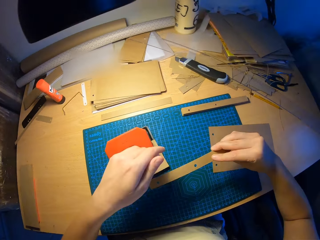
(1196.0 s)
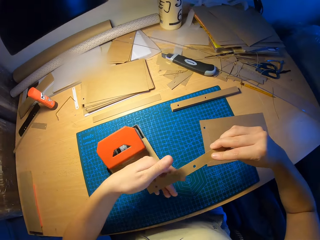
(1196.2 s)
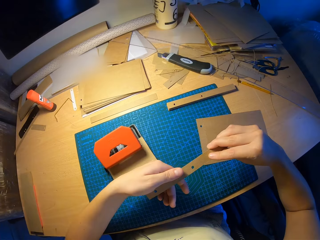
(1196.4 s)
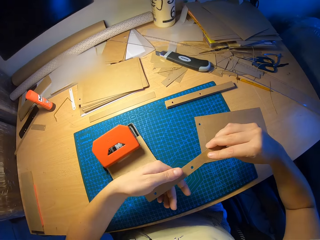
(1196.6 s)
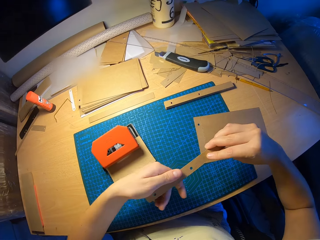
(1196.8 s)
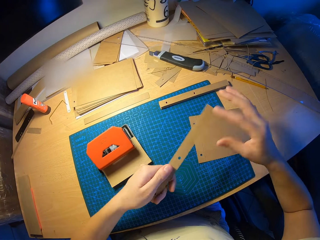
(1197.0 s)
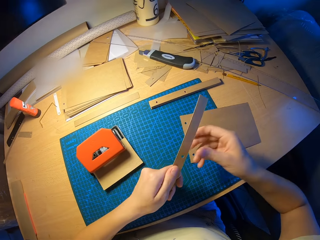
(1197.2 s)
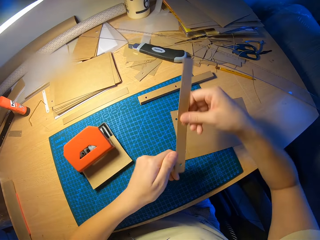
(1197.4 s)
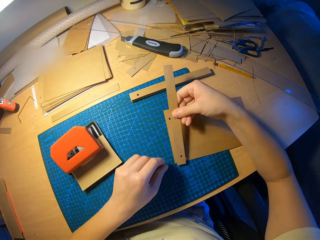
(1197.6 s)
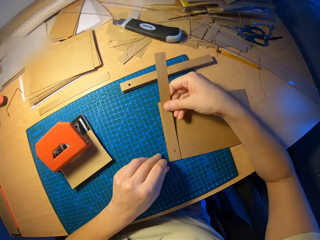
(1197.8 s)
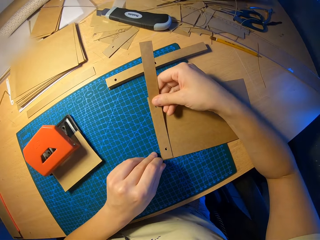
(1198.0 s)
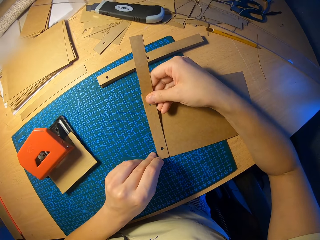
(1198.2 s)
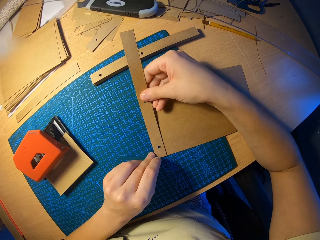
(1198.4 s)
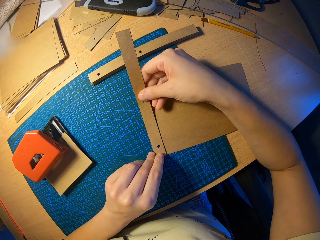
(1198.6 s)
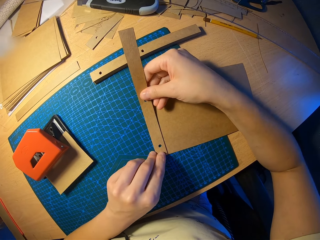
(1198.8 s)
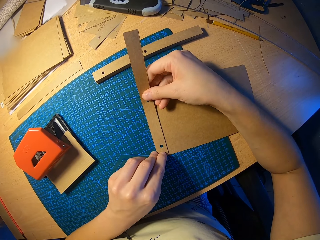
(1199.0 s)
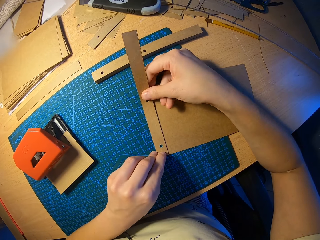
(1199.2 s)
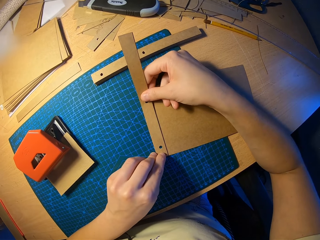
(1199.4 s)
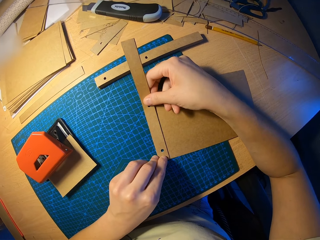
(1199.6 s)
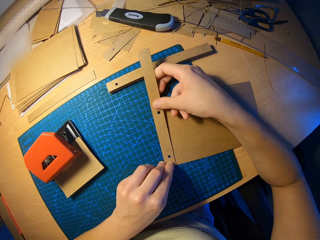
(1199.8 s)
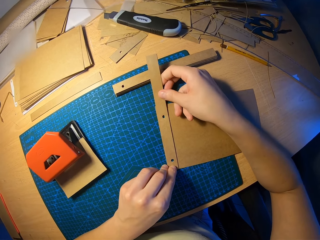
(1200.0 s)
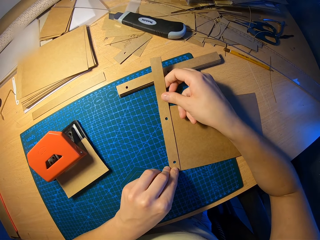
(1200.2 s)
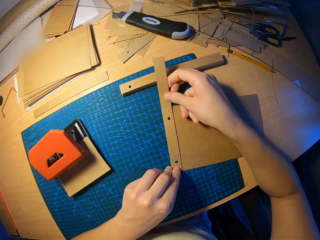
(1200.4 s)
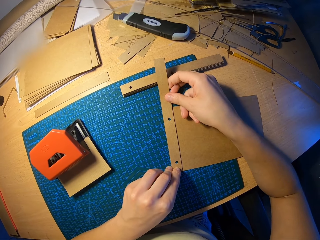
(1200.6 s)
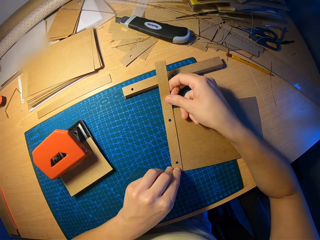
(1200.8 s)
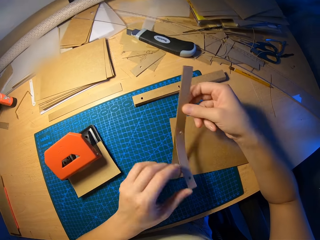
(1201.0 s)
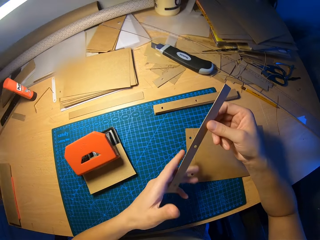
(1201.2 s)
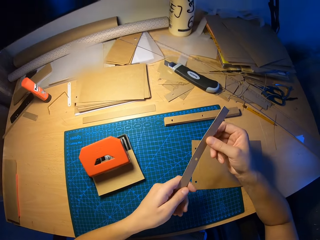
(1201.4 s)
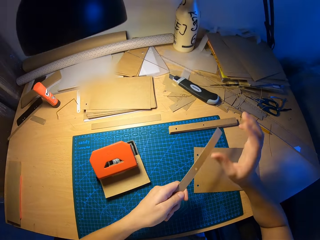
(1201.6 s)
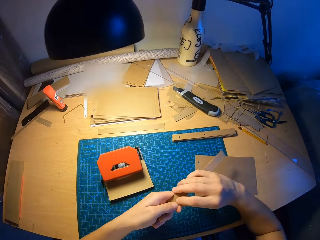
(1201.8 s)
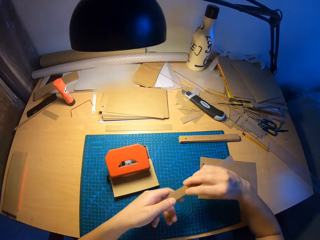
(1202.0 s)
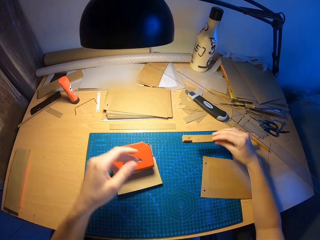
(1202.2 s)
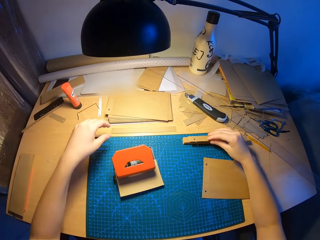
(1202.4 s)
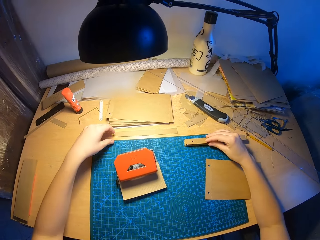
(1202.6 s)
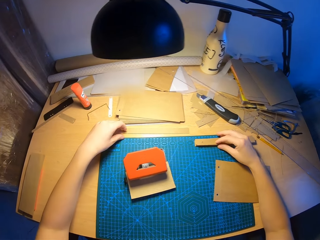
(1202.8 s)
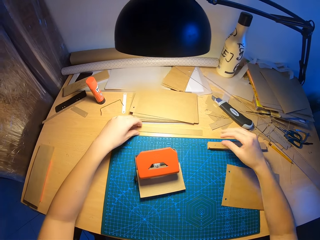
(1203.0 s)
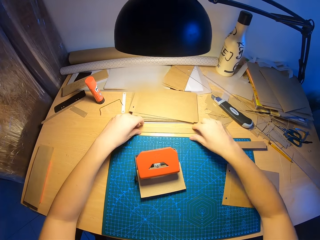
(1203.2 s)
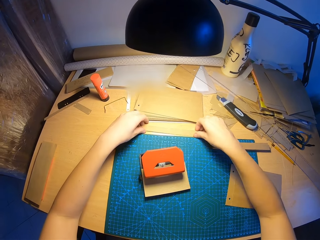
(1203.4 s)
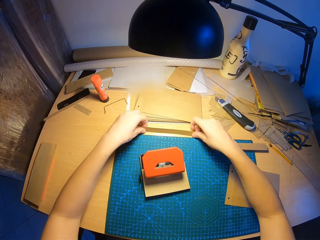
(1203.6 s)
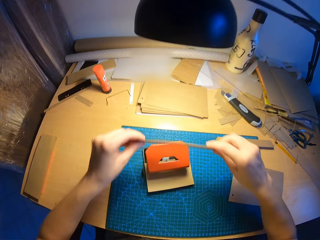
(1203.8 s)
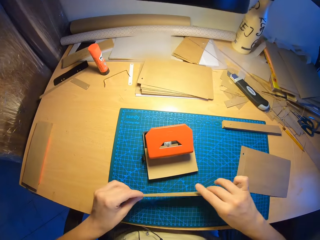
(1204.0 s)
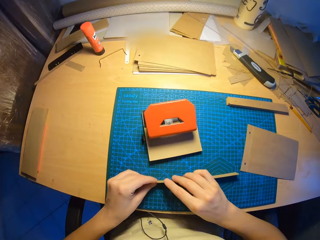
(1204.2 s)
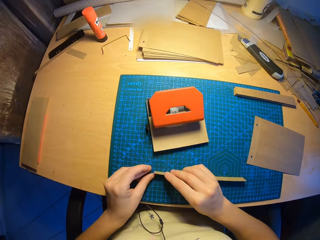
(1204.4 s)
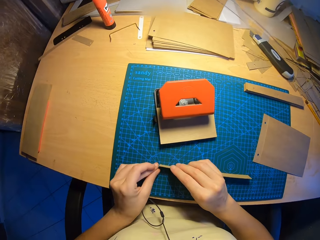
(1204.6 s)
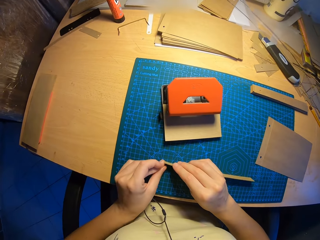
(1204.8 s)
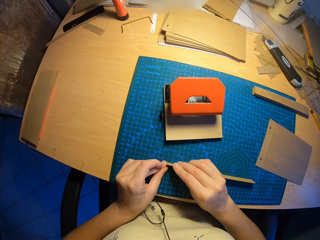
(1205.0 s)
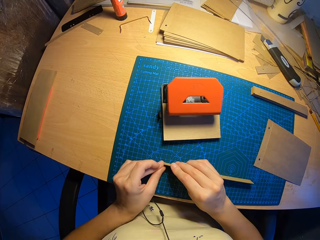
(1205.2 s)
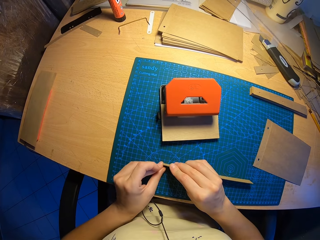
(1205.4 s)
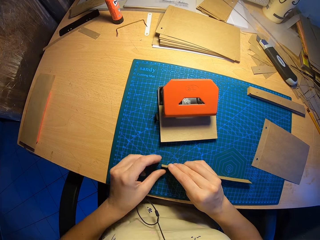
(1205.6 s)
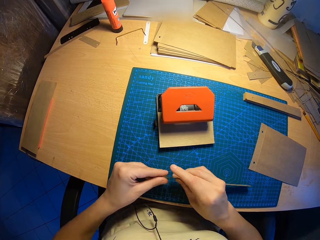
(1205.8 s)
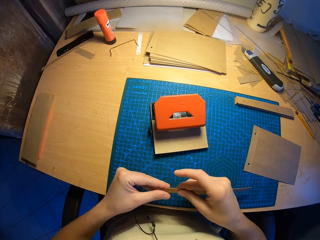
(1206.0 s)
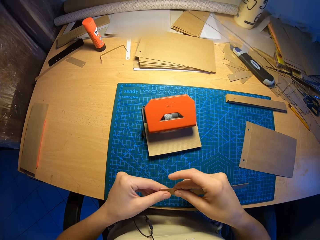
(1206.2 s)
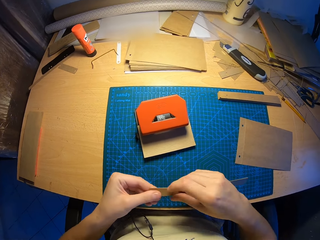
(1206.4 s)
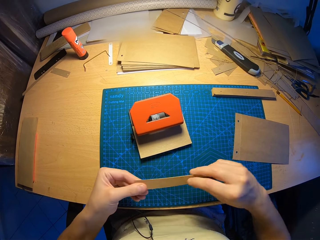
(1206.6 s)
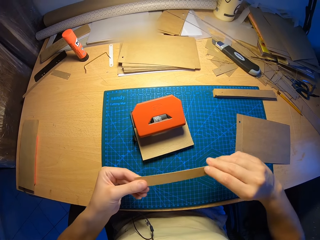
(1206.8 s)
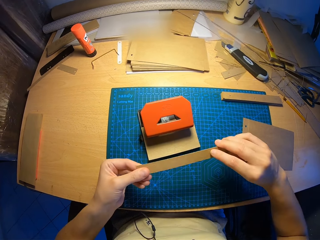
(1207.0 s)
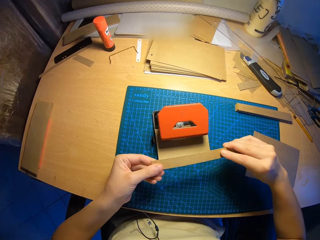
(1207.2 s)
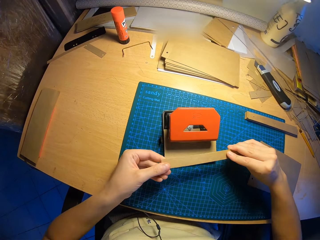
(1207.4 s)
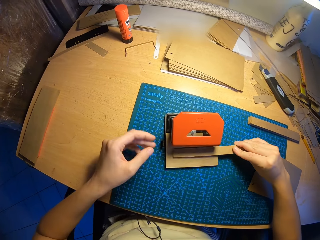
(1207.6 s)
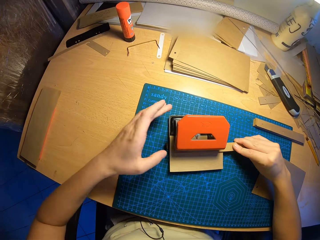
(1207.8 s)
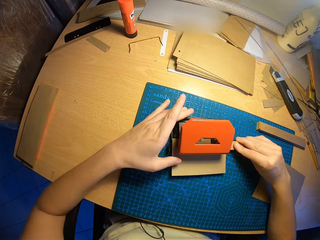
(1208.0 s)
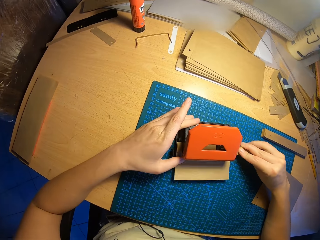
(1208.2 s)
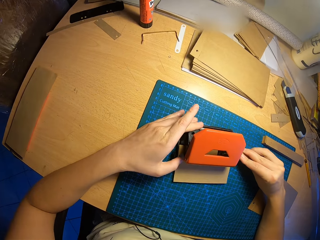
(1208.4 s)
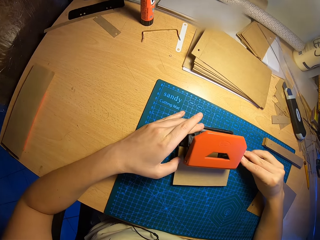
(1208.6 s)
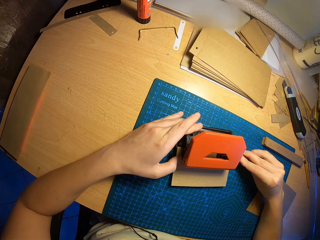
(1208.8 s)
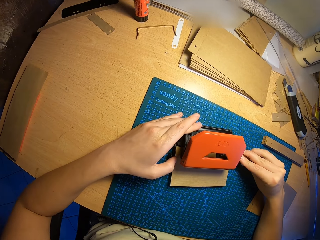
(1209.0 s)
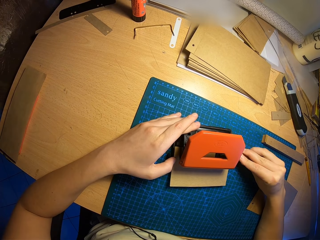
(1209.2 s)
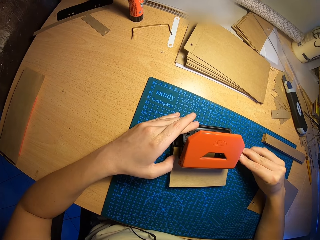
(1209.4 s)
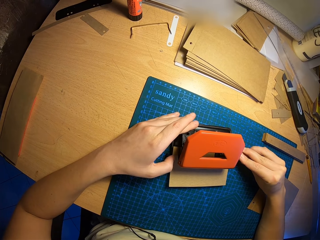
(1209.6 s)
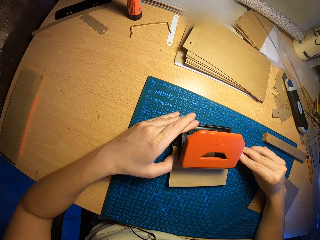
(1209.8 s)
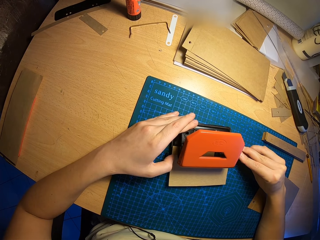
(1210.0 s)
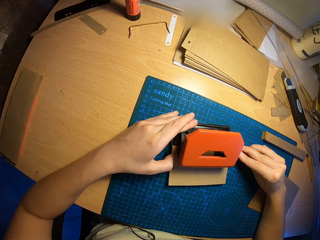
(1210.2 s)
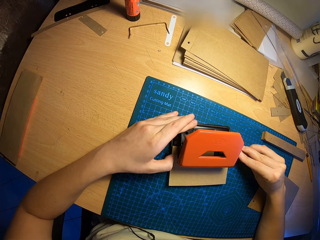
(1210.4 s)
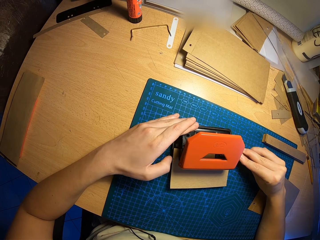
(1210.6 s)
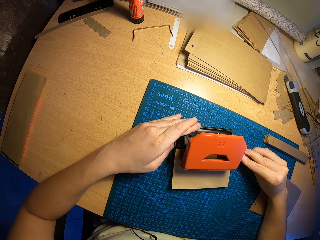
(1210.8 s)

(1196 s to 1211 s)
The camera wearer releases the paper perforator. He punches the card paper. He places the two pieces of paper on another paper on the table with both hands. He removes the card paper from the circle punch. He adjusts the card paper on the other. He drops the two pieces of paper on the table with his right hand. He picks up another two pieces of paper with his left hand. He aligns the two pieces of paper with both hands. He puts the two pieces of paper in the paper perforator with both hands.

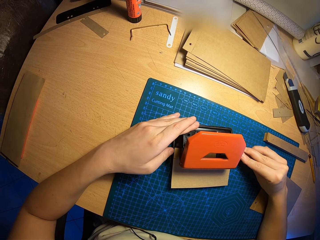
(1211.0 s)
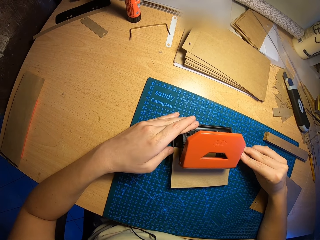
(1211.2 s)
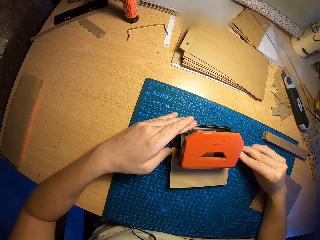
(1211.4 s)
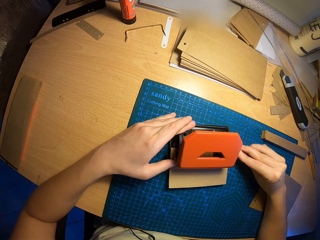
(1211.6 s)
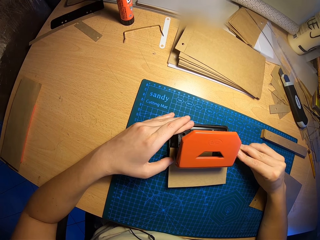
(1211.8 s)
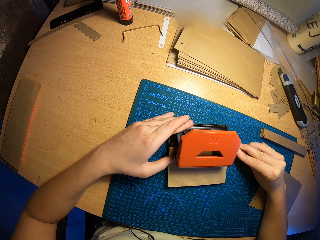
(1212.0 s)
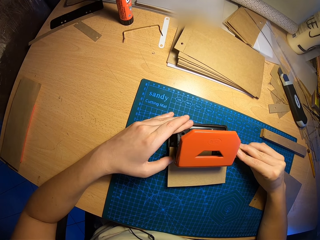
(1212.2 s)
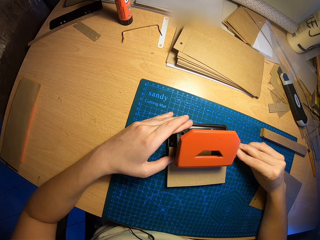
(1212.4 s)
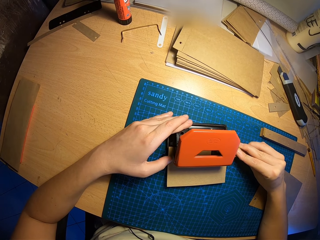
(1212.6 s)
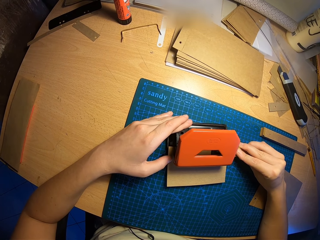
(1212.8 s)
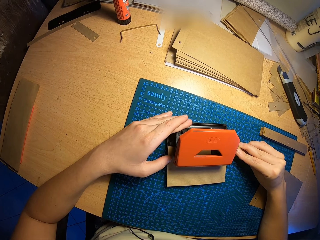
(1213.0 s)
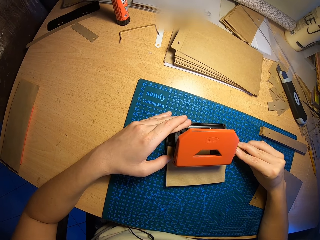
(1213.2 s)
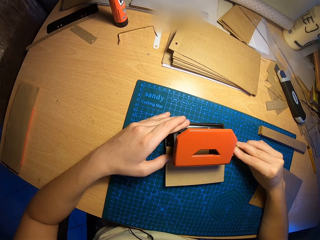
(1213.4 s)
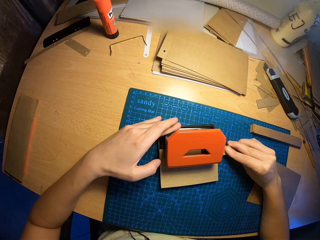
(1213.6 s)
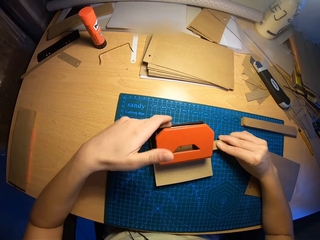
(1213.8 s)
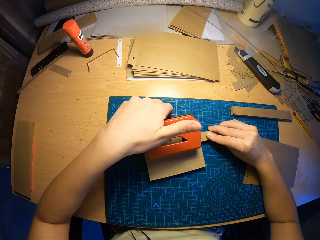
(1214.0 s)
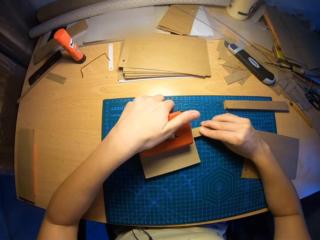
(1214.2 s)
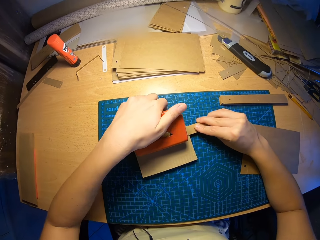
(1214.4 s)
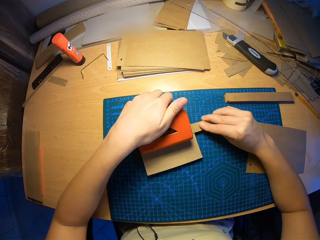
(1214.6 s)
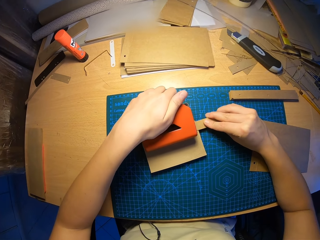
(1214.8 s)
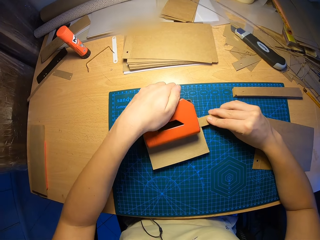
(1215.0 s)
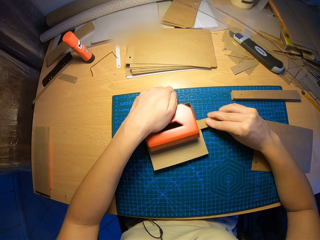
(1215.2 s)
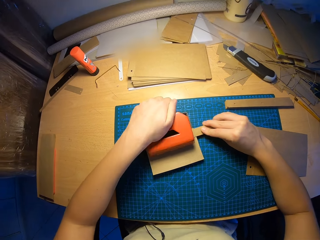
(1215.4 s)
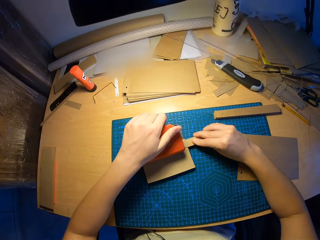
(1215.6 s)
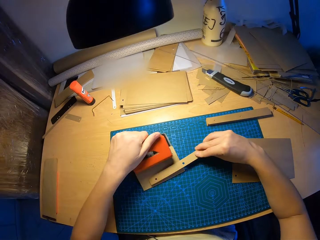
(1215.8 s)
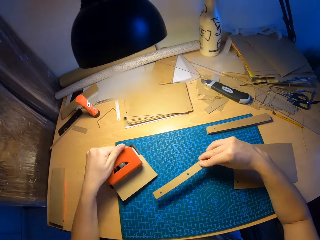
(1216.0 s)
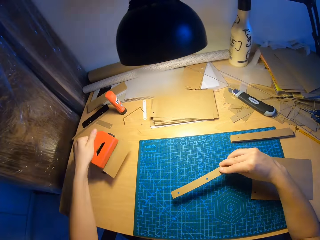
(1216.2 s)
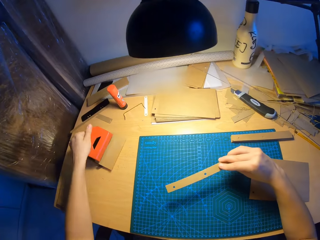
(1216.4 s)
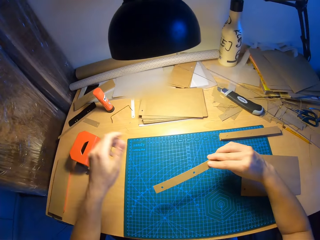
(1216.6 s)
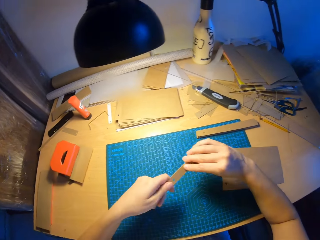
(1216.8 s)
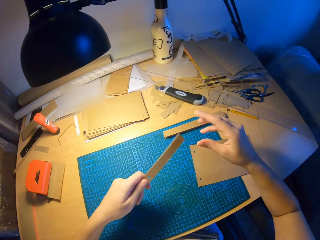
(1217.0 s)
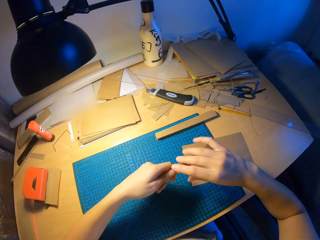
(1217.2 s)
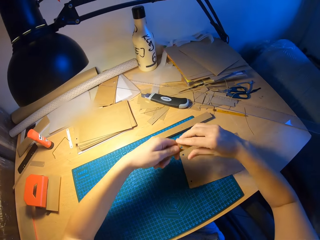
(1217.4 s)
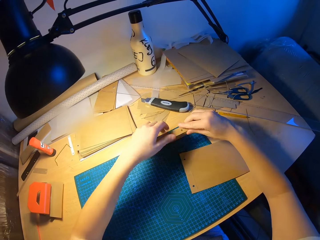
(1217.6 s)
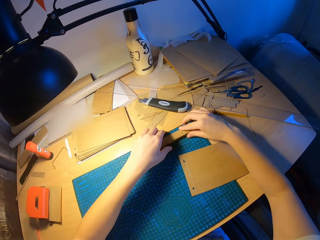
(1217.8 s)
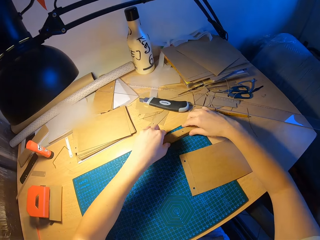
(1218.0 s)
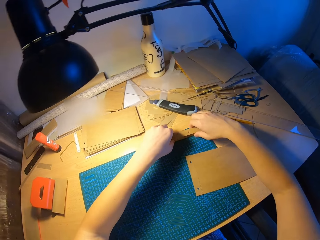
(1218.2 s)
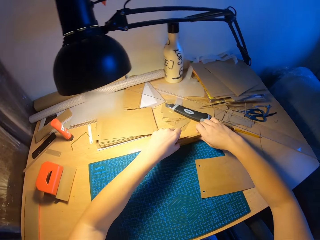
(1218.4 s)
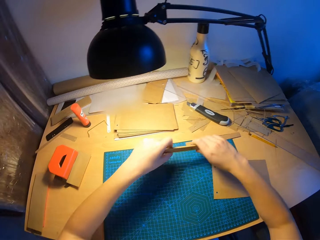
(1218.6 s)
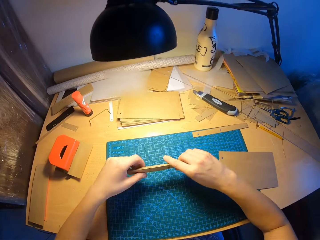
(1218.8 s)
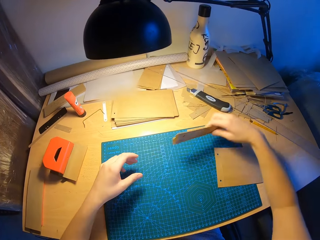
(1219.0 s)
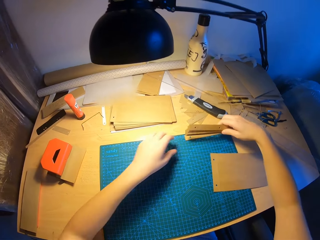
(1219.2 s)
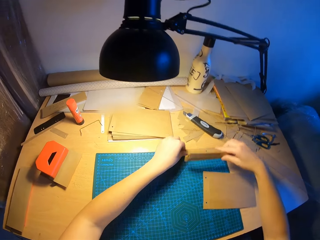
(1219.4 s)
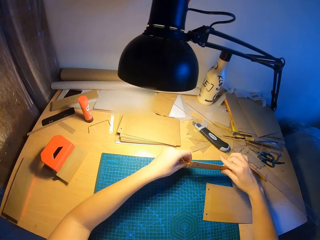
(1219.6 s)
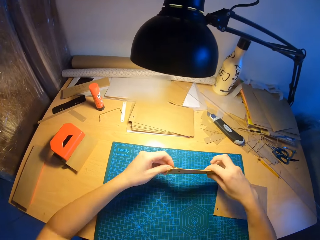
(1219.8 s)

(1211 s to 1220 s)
The camera wearer presses the paper perforator with his left hand. He punches the card paper. He releases the paper perforator. He moves the paper perforator to the left hand side of the table. He holds the two pieces of paper with his left hand. He picks up all the perforated pieces of paper with both hands. He groups the card paper.
